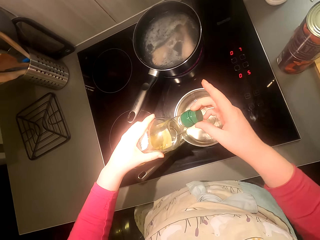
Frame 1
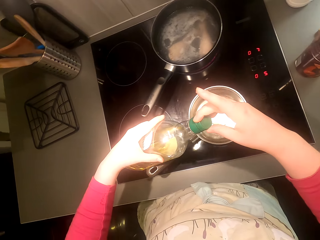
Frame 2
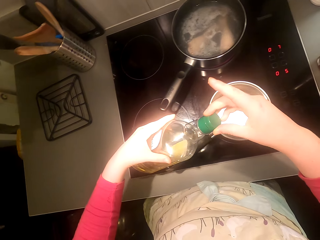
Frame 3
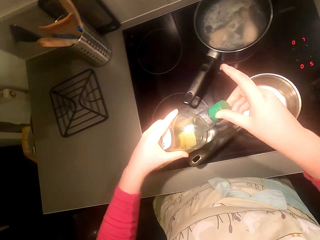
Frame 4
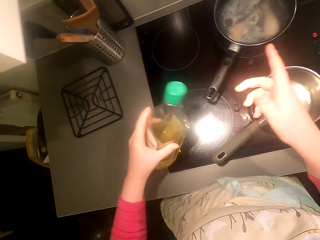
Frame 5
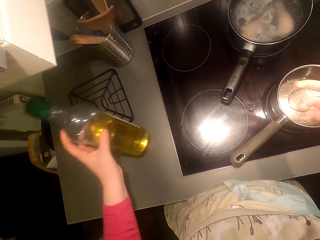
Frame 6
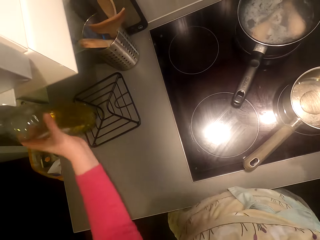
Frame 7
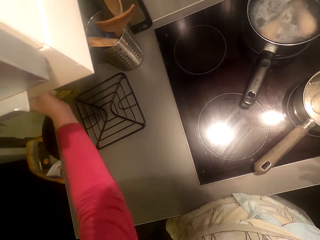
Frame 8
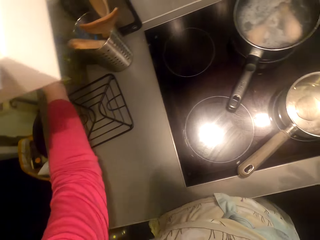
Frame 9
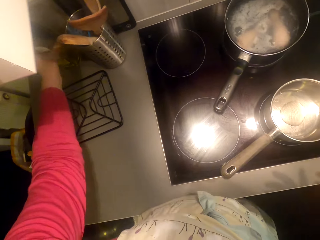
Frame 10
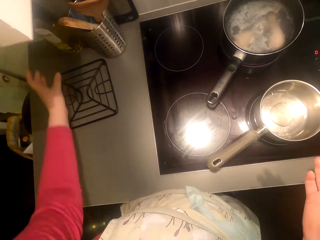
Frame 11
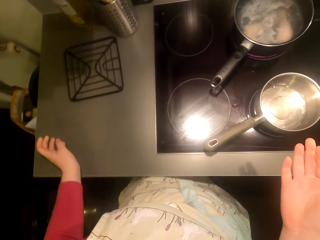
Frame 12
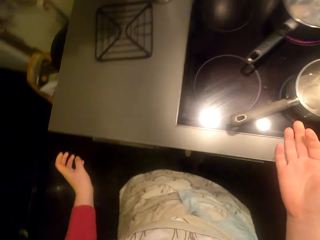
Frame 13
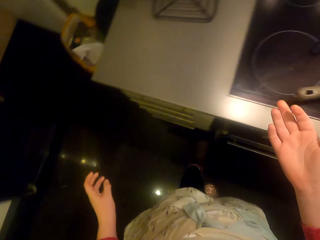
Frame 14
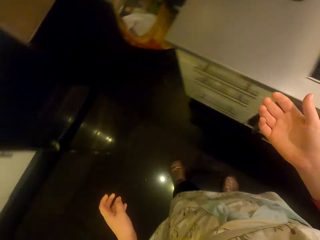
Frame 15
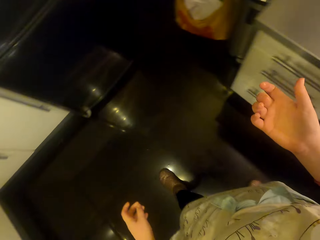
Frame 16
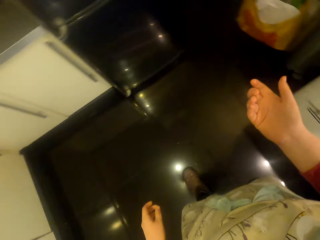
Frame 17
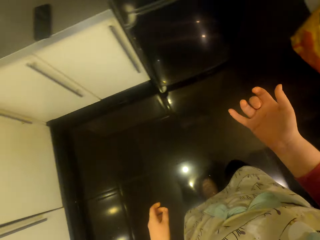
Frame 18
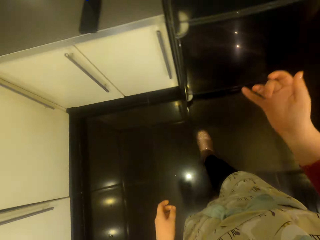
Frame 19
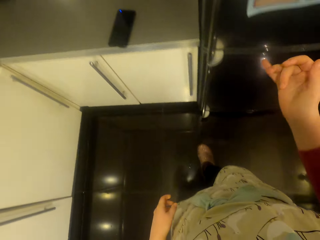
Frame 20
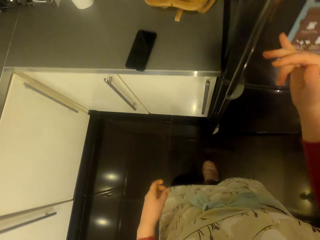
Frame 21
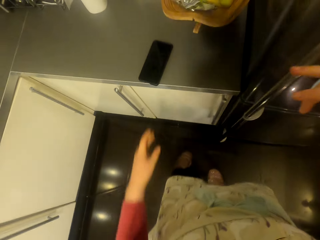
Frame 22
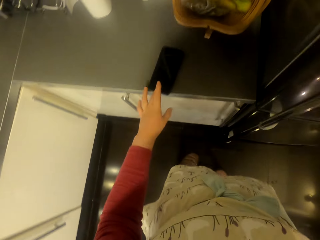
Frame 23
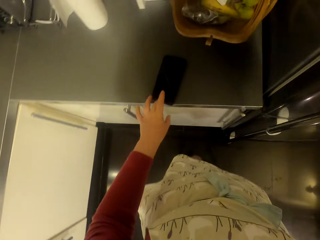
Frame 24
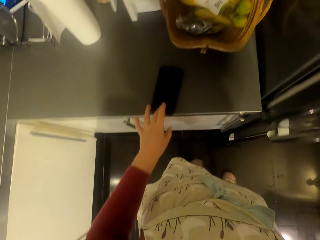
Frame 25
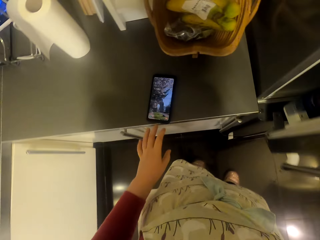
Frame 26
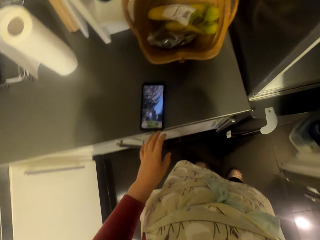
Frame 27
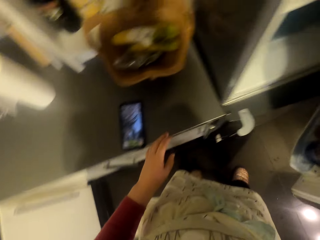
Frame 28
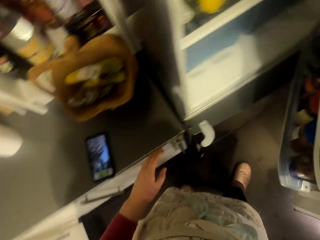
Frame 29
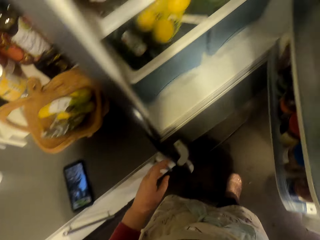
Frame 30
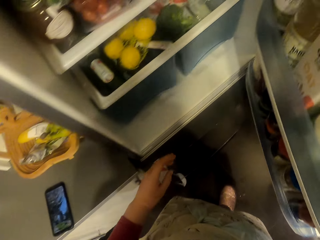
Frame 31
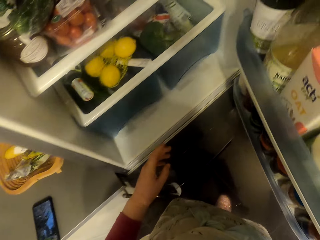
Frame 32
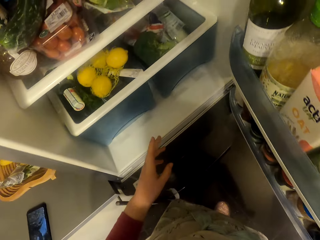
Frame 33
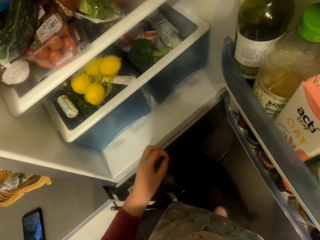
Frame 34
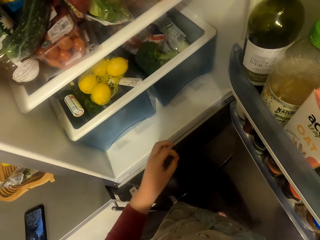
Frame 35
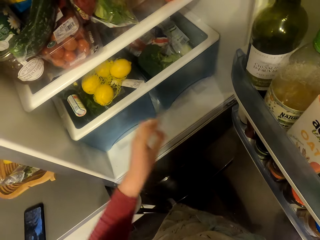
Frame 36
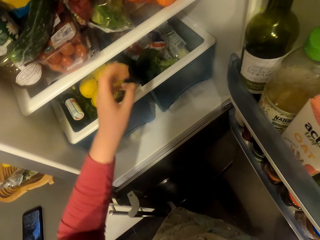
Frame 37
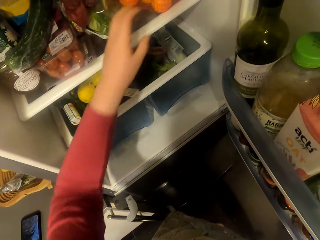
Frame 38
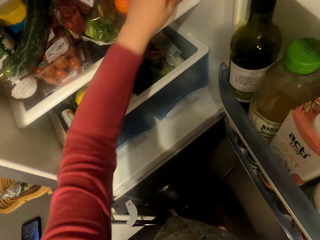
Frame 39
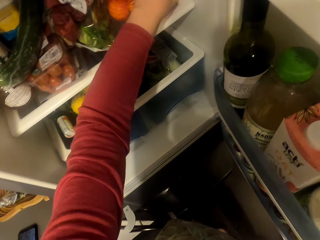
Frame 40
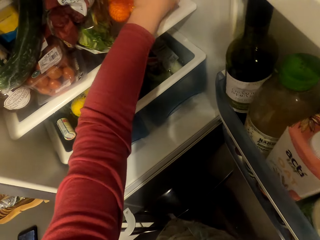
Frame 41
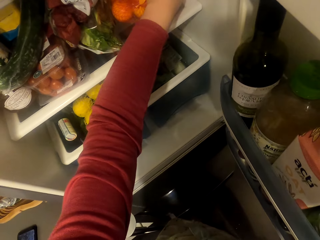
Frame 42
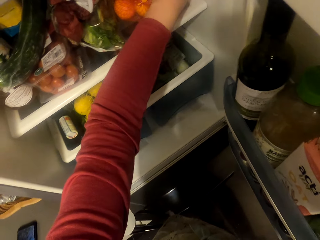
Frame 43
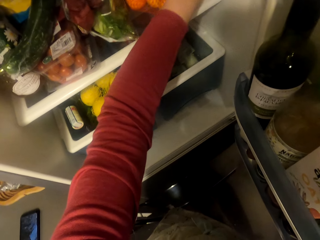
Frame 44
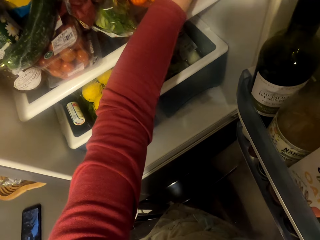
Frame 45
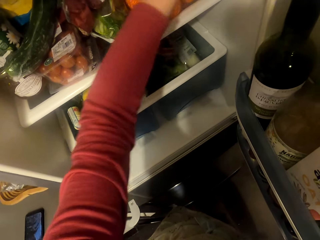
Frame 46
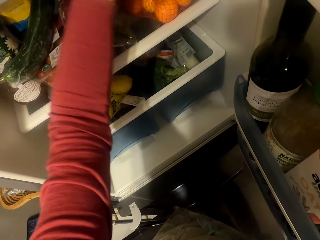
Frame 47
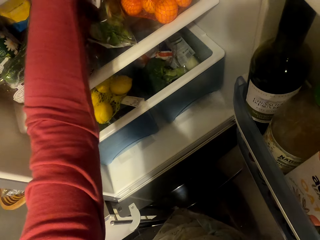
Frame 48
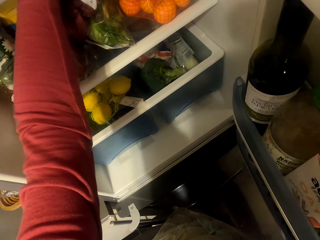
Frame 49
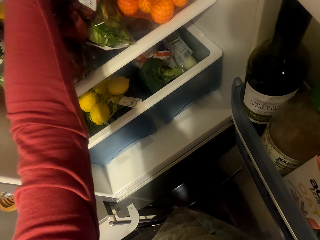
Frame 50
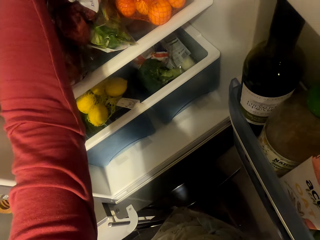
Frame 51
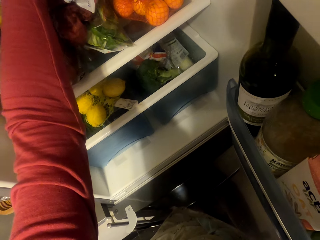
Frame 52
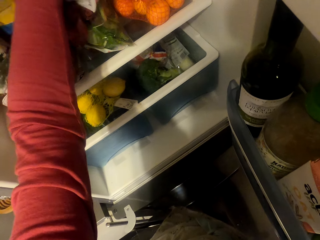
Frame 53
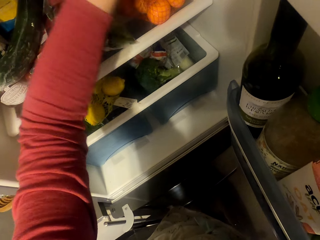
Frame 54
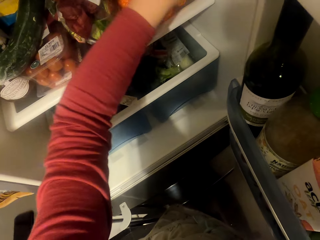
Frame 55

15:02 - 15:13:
The camera wearer covers the bottle. They put the cooking oil on the kitchen area. They walk around the room. They operate the phone. They open the fridge and take something.

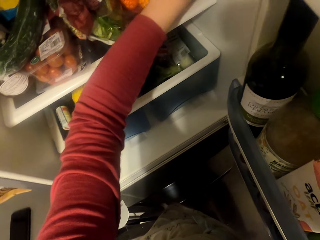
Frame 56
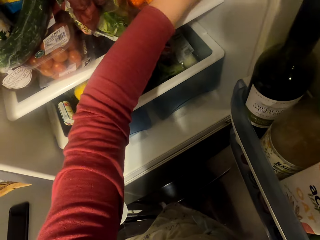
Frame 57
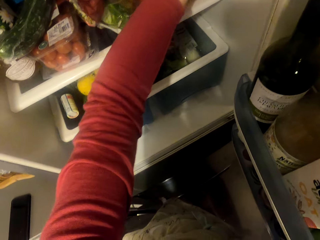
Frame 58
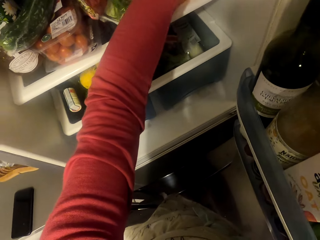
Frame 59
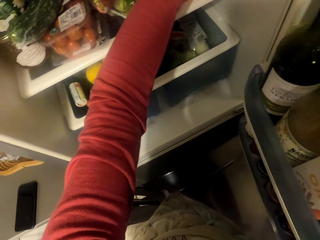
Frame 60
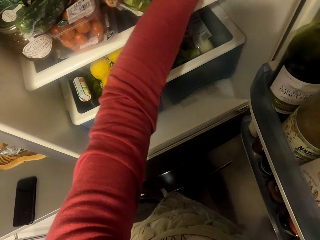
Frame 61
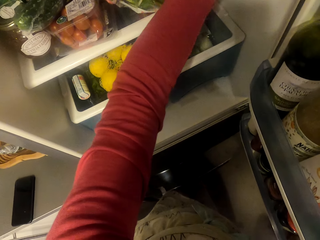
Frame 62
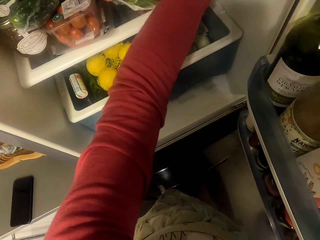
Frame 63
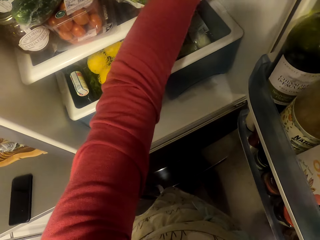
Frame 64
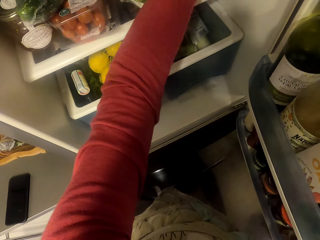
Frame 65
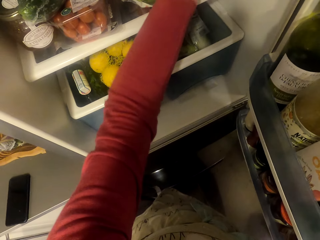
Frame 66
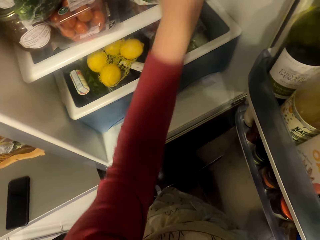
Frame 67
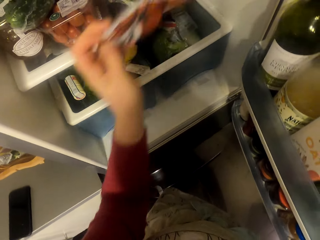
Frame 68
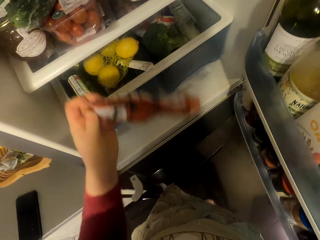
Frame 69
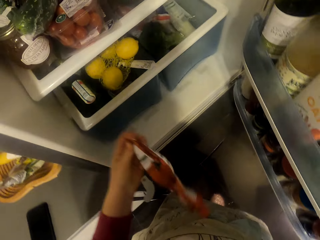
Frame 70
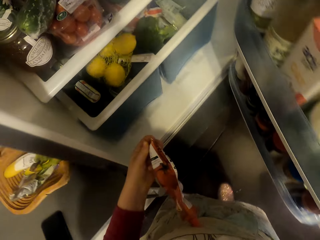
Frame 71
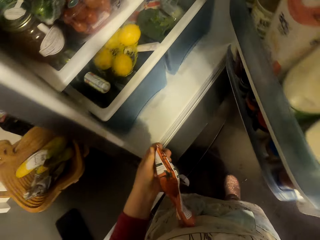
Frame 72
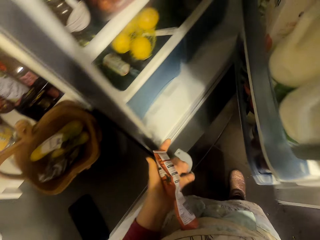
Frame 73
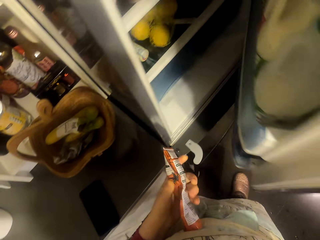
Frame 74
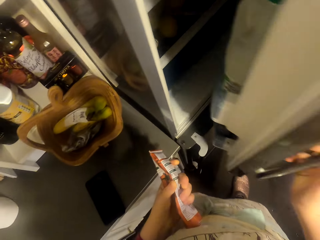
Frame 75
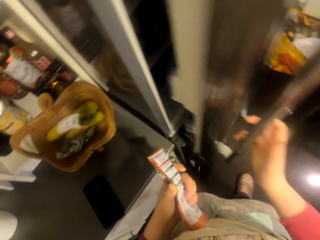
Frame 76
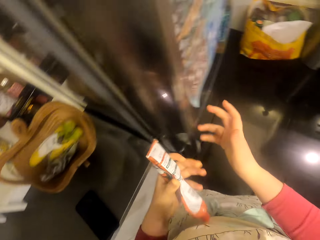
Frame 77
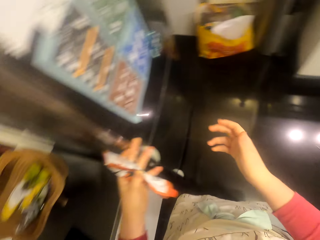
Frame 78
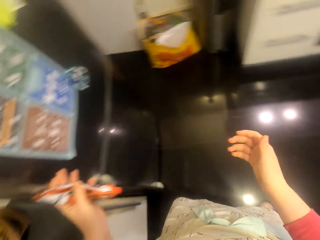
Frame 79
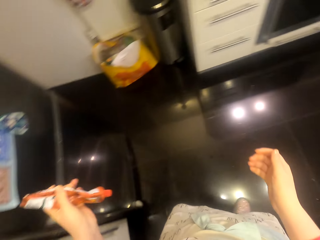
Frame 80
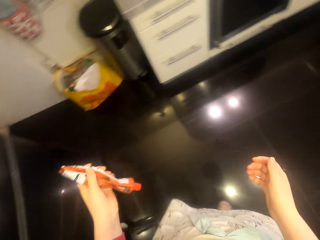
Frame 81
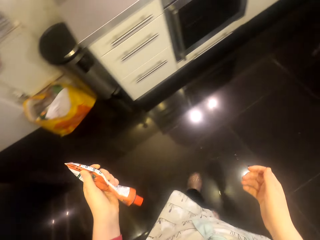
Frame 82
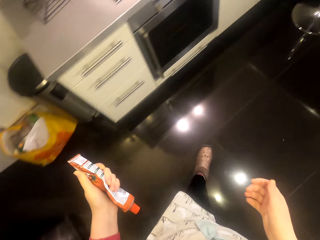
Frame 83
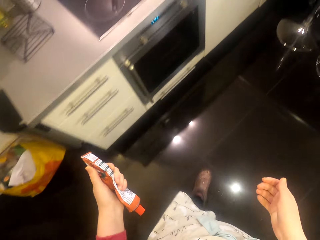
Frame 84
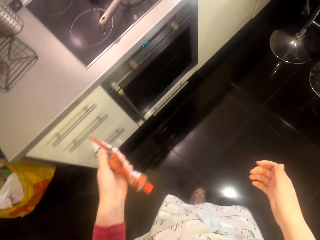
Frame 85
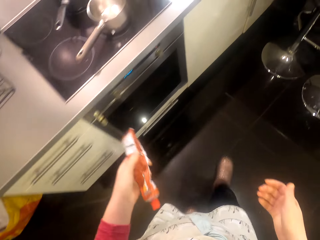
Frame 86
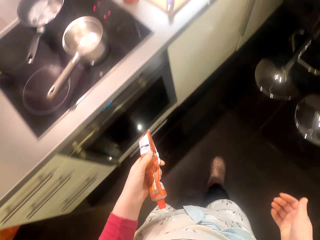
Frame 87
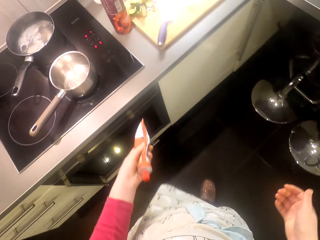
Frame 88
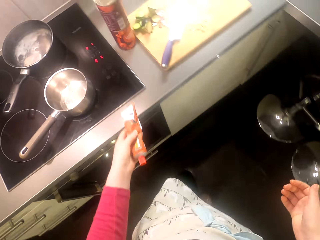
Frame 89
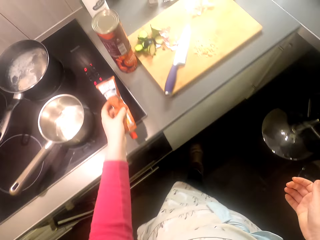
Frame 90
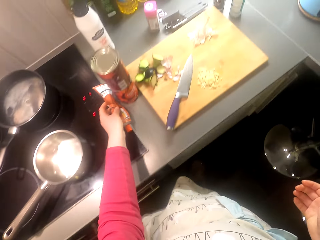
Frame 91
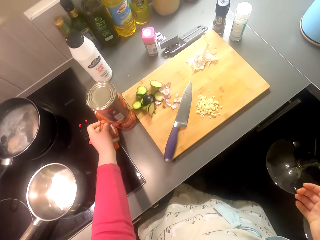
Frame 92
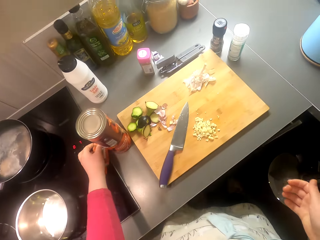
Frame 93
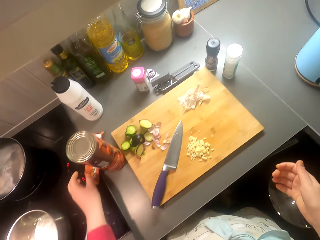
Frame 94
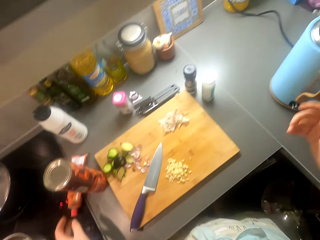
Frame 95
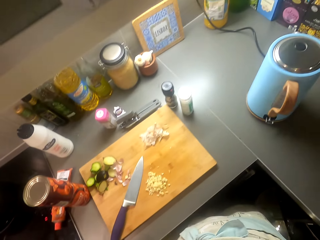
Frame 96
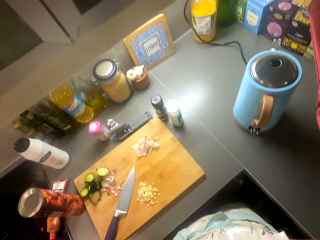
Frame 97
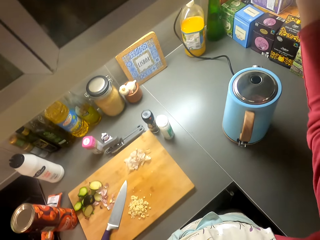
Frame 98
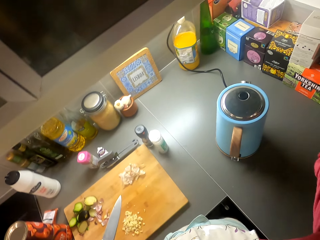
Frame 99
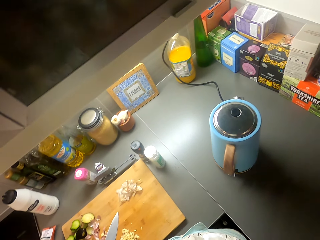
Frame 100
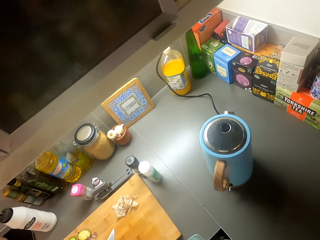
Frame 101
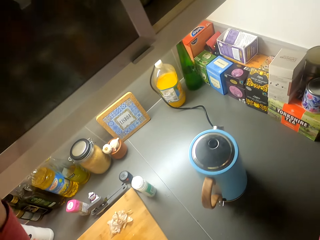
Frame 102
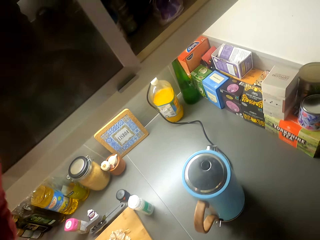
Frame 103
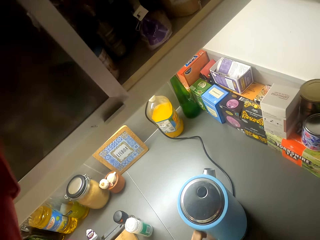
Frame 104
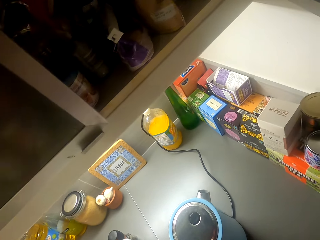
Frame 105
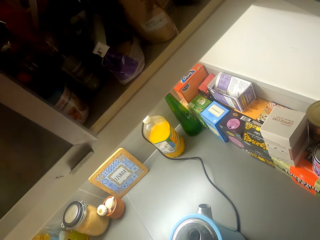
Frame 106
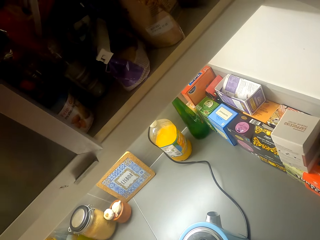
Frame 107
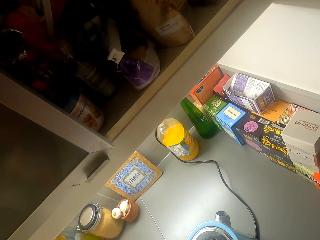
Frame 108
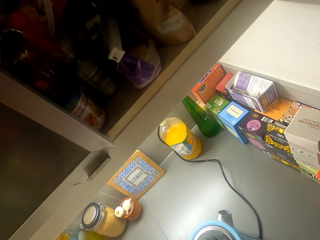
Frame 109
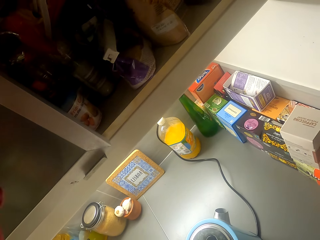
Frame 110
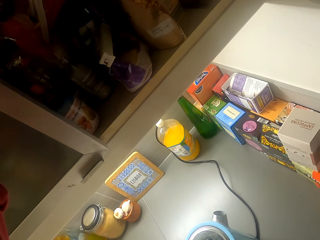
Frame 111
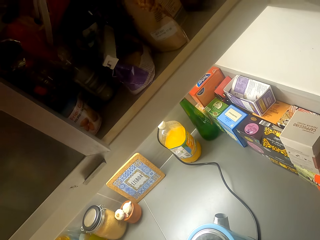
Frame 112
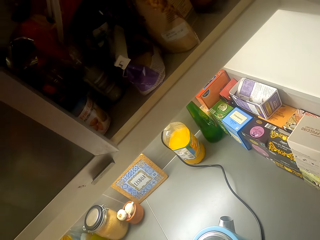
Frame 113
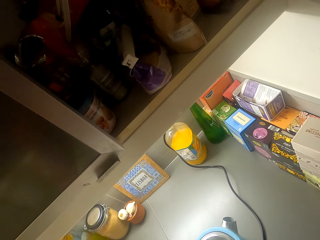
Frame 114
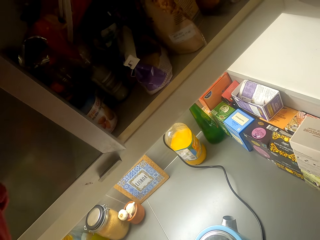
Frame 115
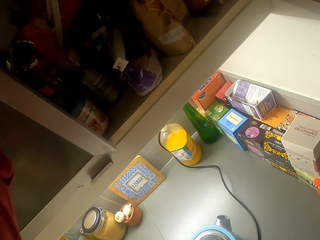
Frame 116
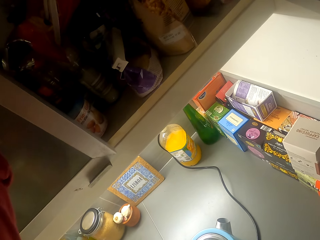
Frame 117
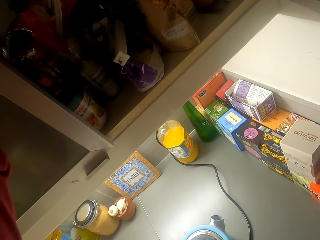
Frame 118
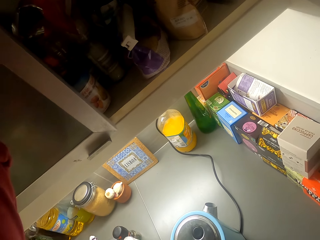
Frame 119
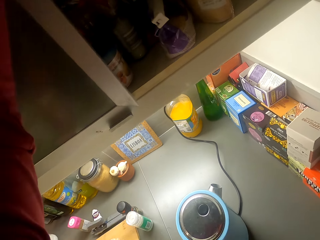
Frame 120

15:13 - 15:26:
The camera wearer picks up something. They close the fridge. They walk around the room. They put something on the kitchen area. They turn around the room. They open the cupboard.
